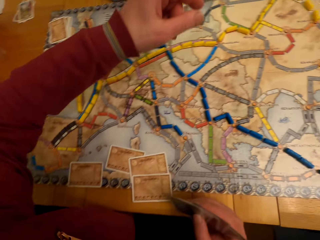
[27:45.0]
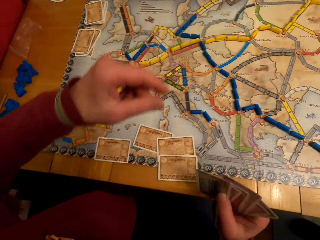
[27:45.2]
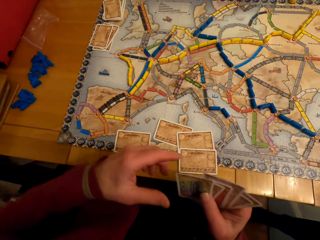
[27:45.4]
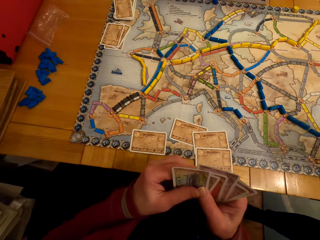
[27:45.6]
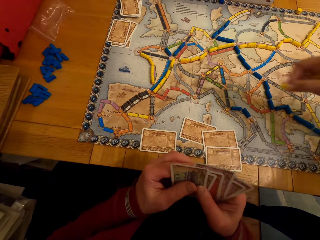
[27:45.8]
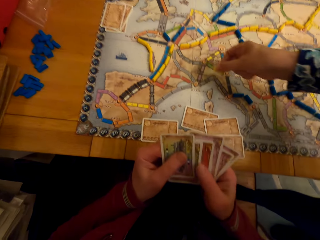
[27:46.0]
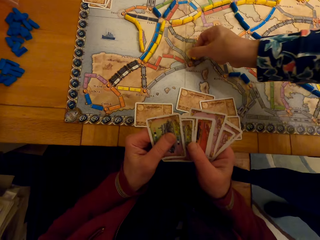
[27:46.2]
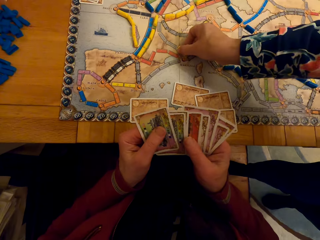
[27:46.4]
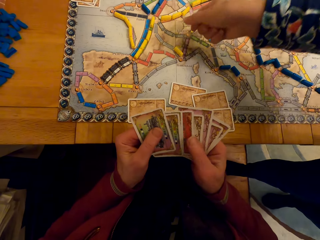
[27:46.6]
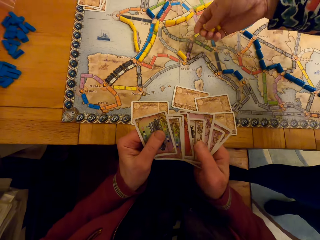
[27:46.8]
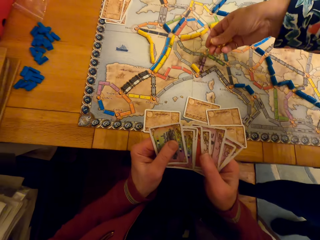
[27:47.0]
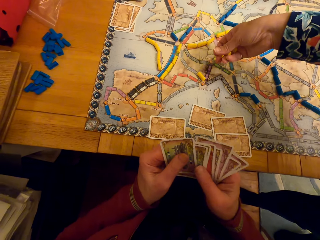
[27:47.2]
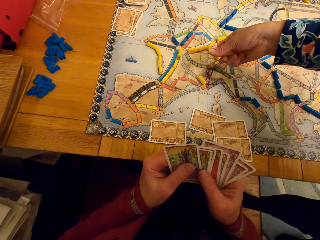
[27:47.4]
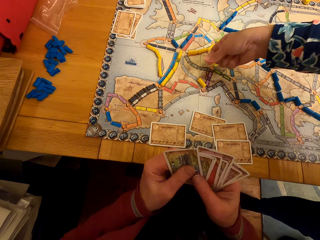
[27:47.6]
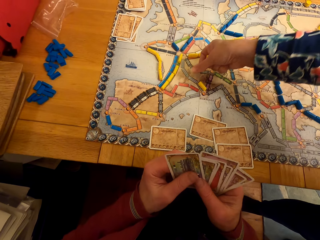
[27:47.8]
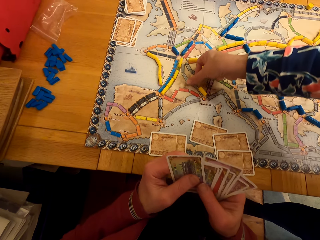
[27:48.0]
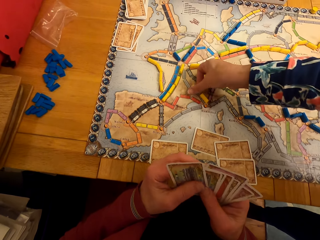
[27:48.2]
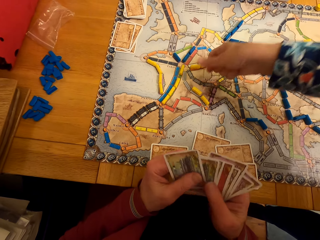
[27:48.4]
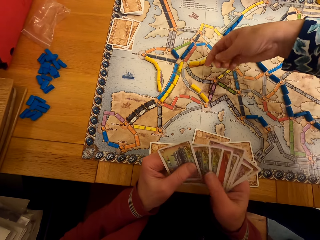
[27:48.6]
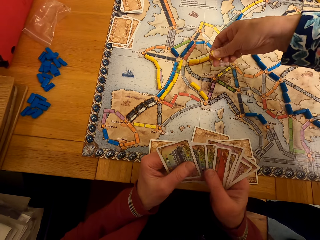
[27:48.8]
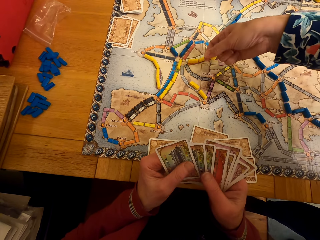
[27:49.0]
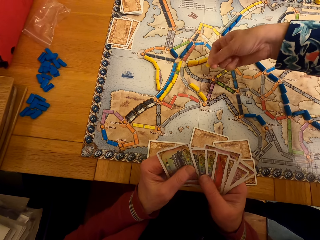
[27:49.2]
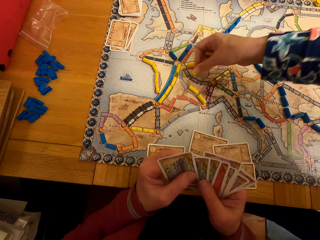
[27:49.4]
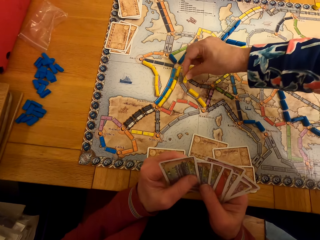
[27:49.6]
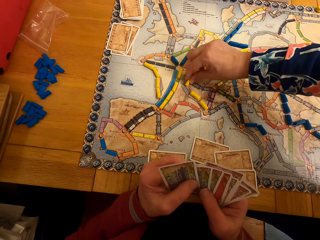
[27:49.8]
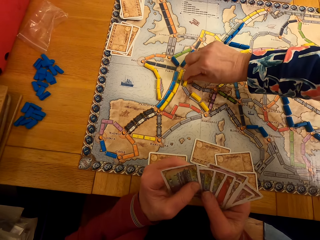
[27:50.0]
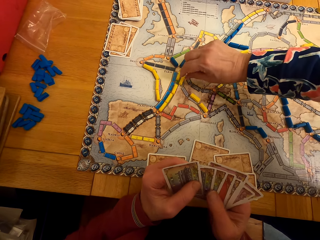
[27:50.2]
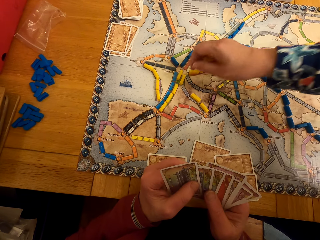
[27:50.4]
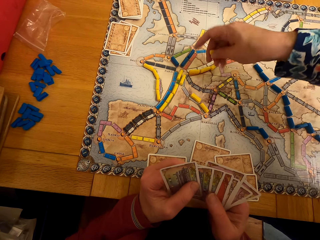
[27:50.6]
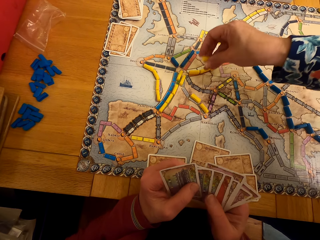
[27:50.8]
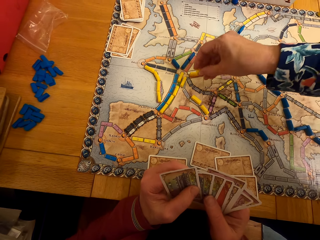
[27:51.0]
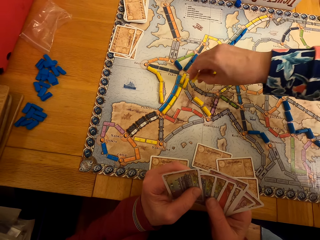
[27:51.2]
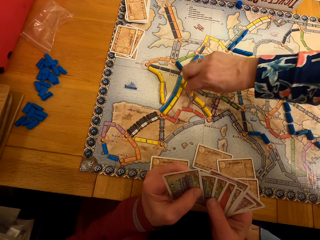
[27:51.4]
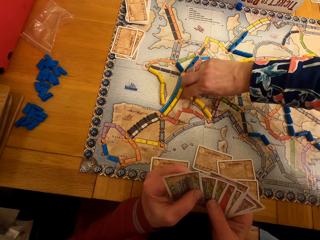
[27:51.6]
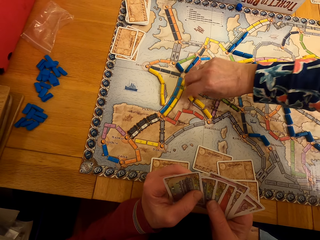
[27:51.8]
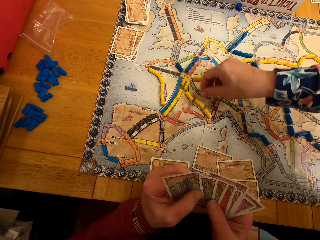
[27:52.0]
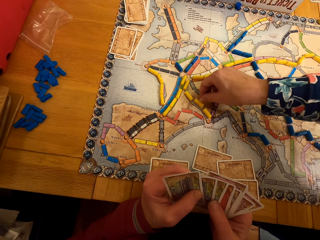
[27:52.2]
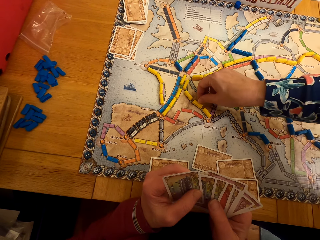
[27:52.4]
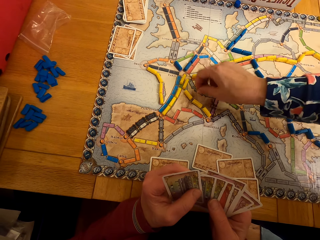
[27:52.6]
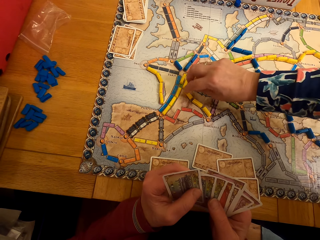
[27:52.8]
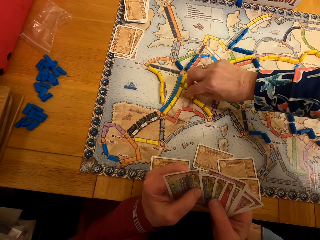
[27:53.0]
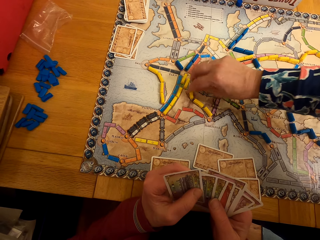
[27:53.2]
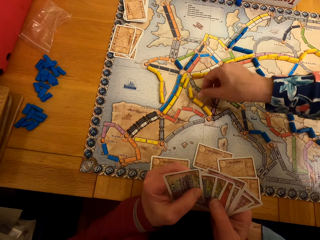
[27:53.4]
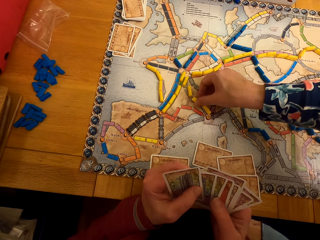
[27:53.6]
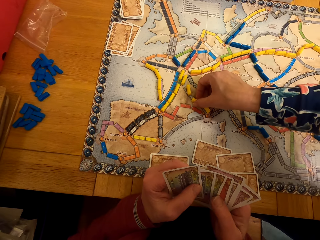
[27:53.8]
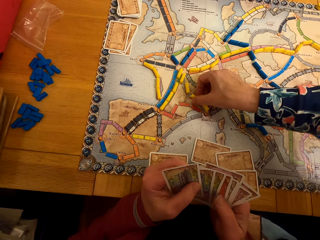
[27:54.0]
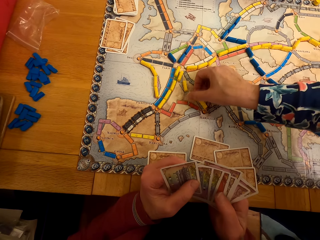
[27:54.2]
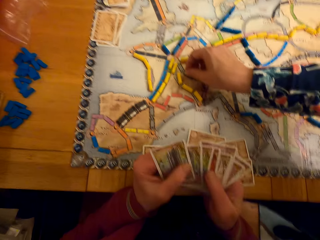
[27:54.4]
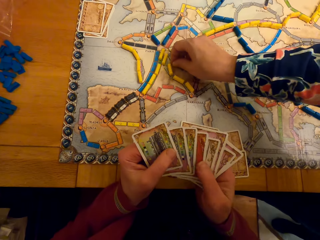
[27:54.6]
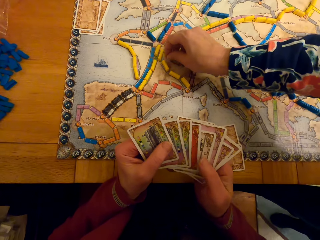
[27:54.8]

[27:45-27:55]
A man holds the cards. A lady puts the model piece on the paper. The lady arranges the board game chips on the table. The lady puts the model piece on the paper repeatedly. The lady moves the model pieces.

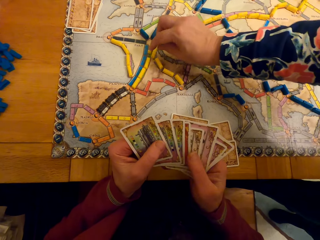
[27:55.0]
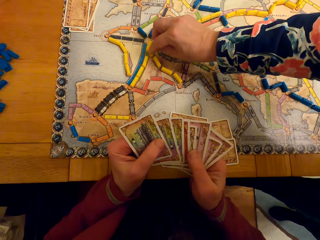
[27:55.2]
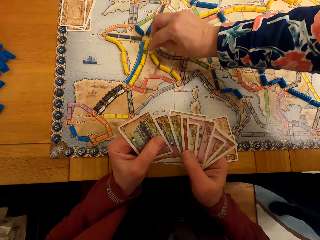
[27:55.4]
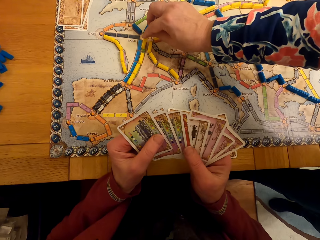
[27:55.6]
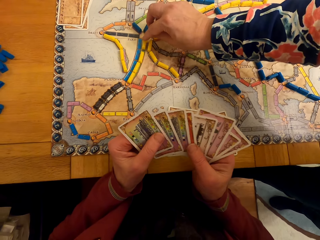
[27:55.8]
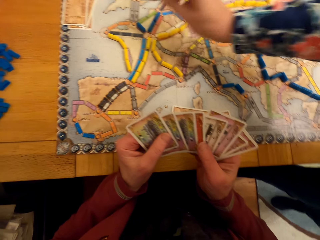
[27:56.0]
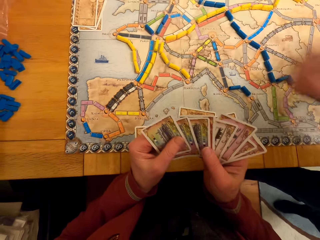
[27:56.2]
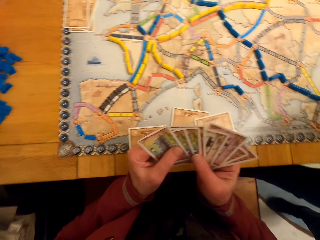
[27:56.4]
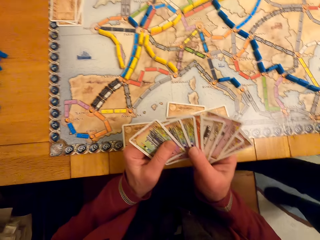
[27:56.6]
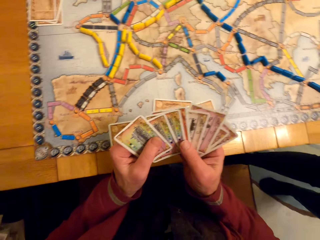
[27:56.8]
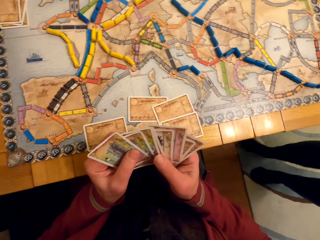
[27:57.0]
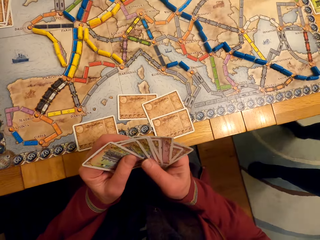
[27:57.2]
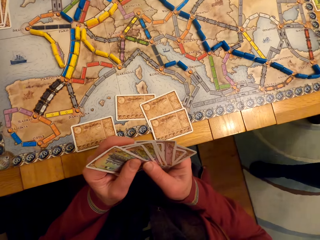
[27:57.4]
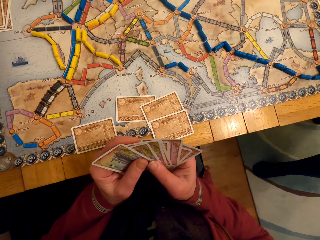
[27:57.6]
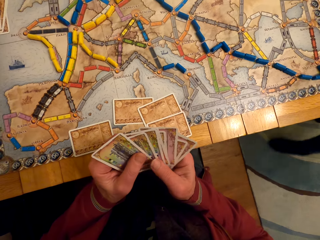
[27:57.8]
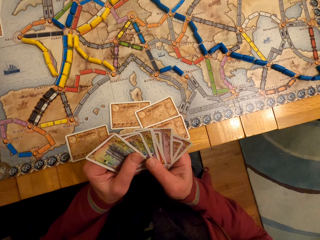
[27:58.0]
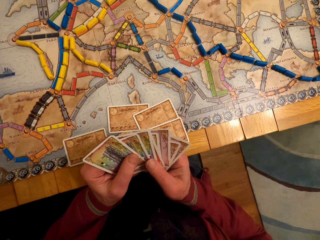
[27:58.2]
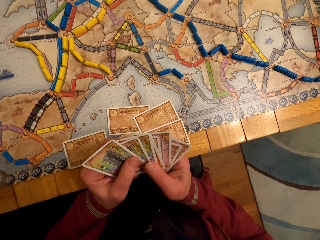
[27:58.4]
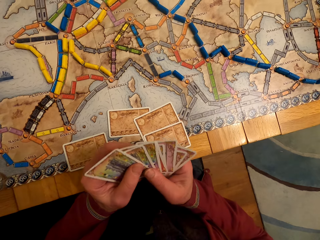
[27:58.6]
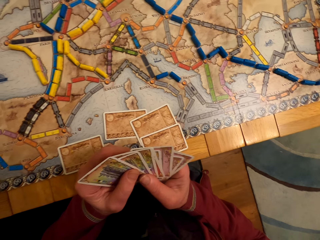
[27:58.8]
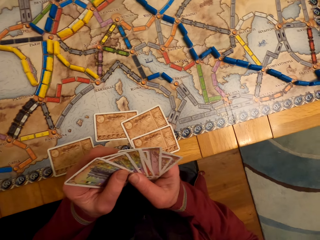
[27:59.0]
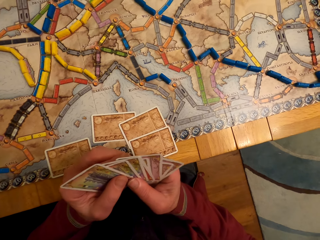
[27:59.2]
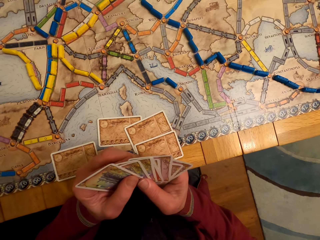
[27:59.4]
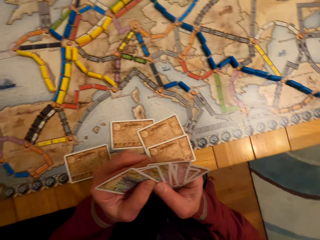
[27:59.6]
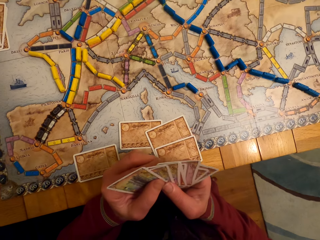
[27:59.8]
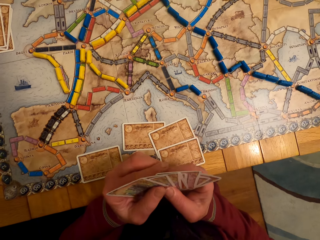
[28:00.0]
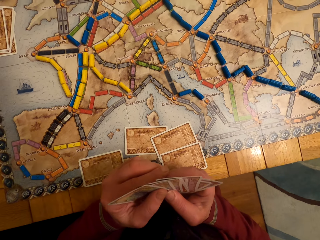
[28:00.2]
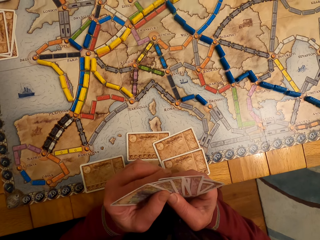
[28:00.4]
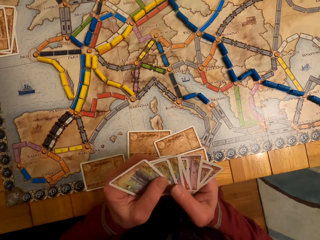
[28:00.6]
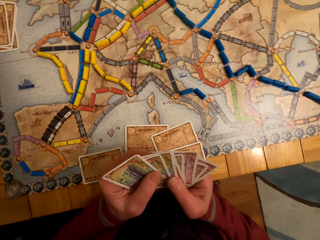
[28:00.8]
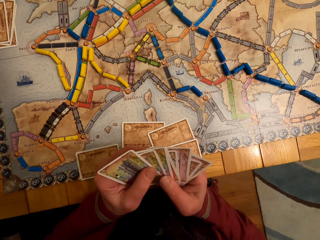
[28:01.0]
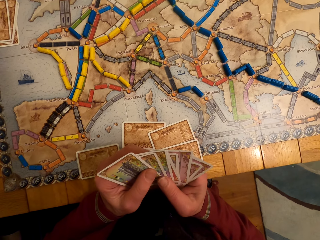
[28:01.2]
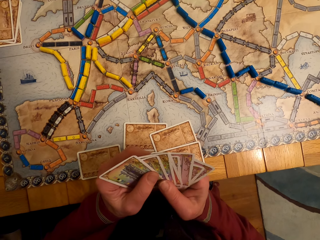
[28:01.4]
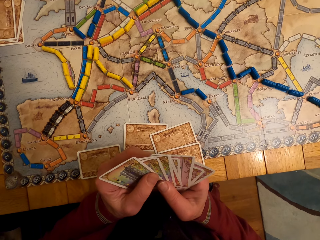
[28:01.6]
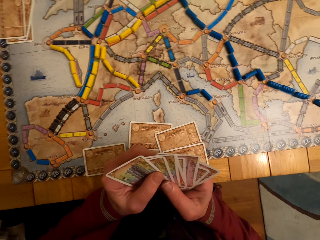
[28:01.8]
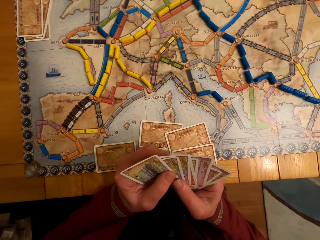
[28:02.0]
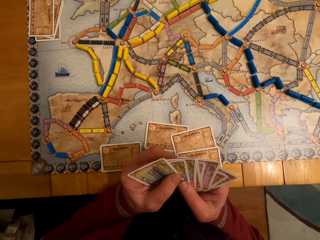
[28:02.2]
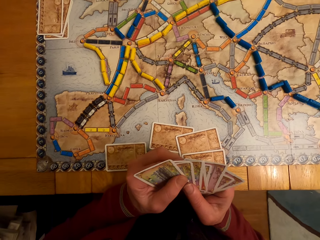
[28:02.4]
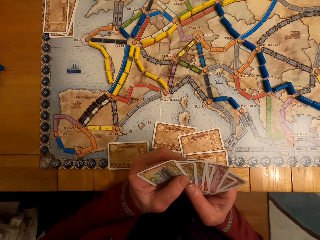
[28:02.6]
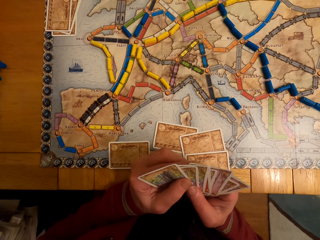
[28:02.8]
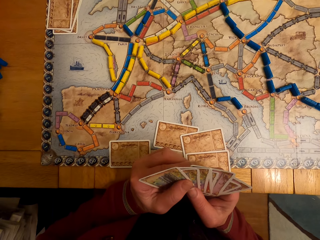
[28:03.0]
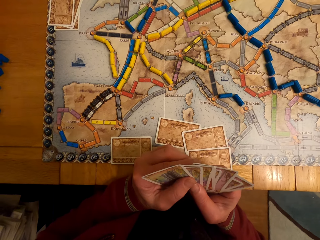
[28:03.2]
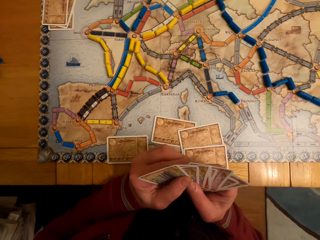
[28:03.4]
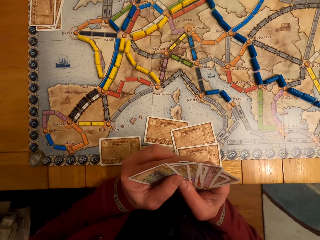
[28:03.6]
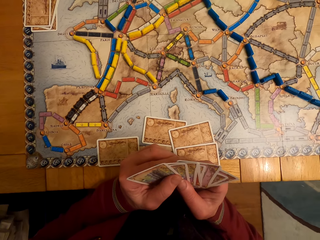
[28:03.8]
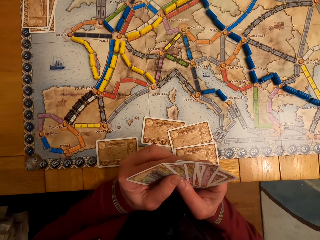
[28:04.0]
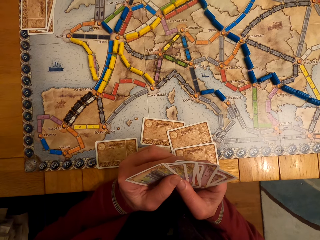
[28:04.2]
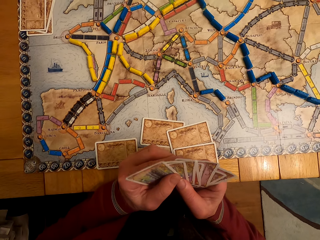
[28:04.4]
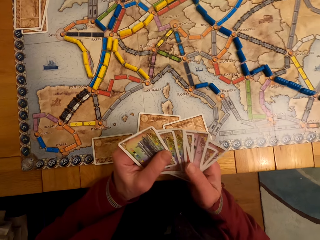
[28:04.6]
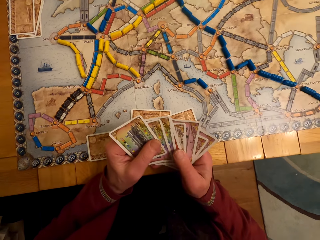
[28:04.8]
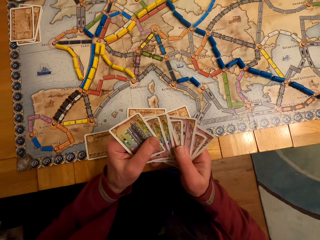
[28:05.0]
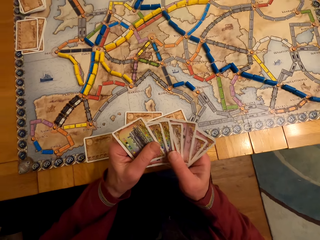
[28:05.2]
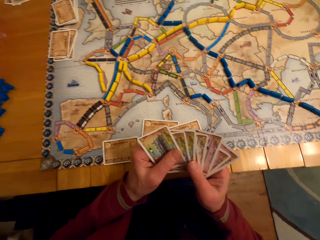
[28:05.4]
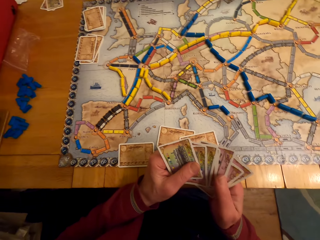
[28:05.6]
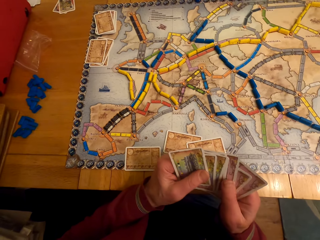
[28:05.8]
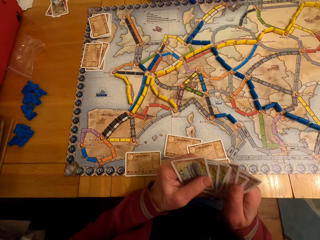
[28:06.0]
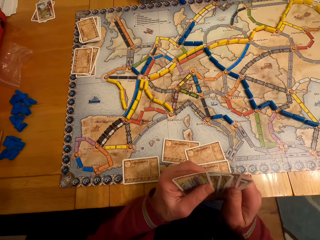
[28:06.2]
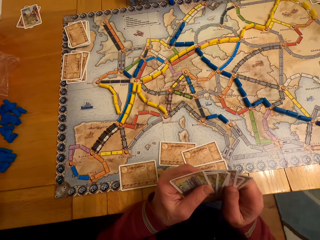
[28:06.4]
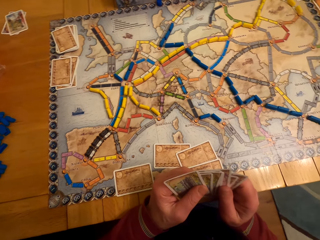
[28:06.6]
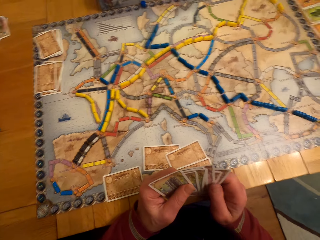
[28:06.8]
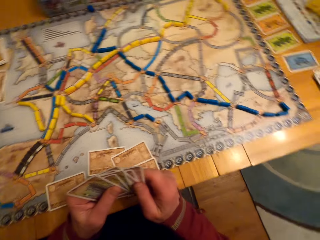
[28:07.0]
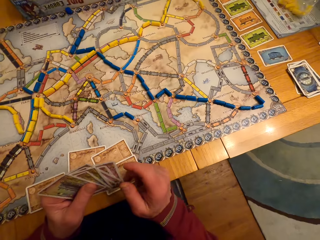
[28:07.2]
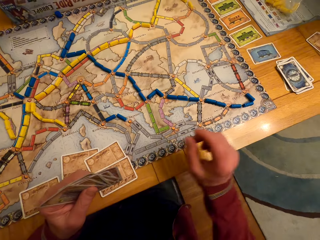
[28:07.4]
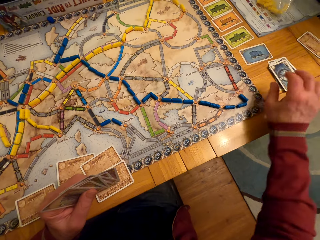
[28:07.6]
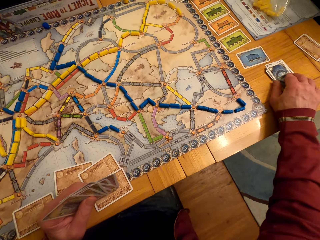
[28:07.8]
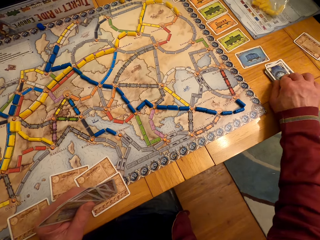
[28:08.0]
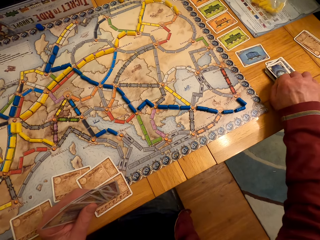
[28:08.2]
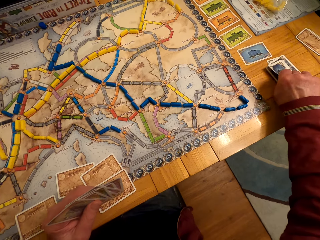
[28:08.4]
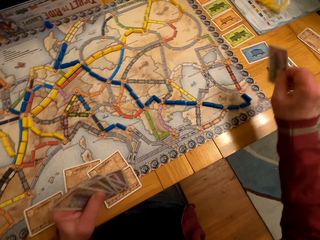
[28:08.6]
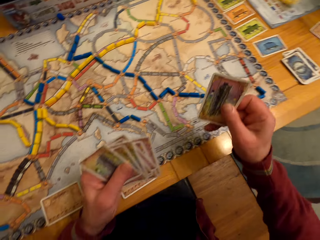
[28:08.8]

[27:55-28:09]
A man looks at the cards. A lady steps forward. The man looks at the cards. The camera wearer arranges the board game card on his hand. The man picks the card. The camera wearer picks the board game card with his right hand.
